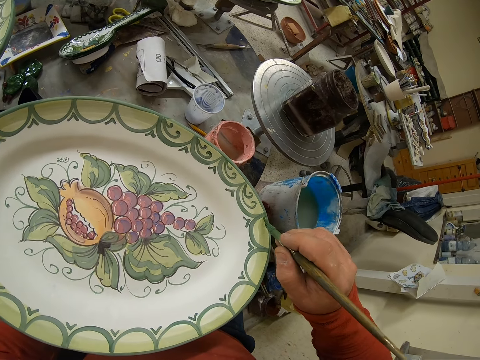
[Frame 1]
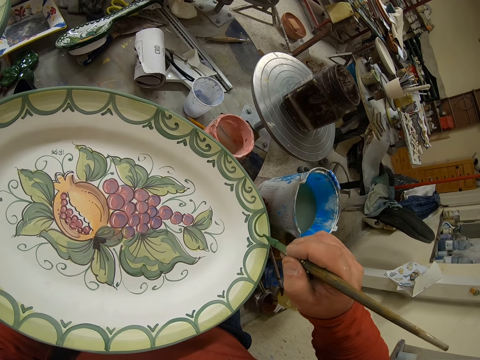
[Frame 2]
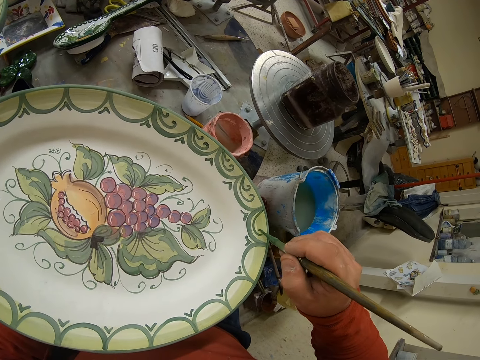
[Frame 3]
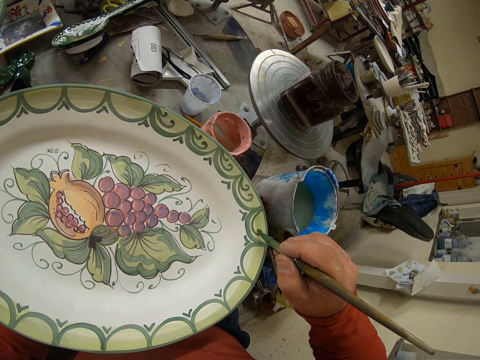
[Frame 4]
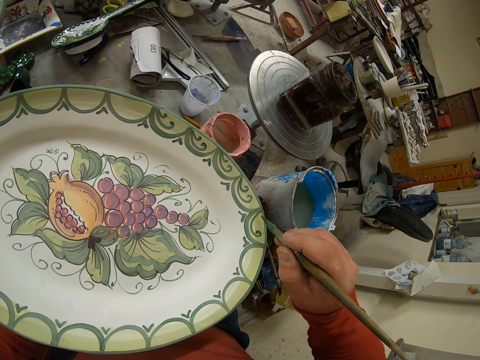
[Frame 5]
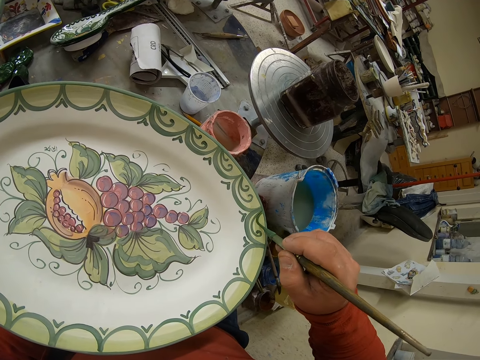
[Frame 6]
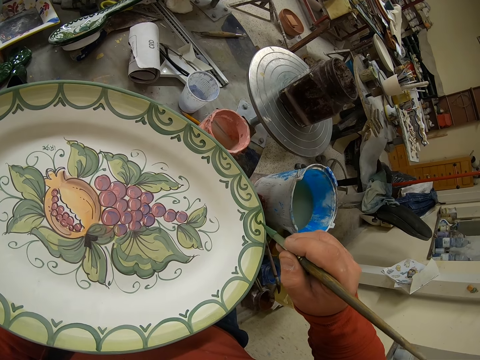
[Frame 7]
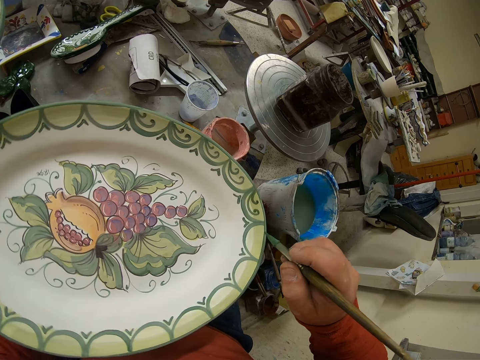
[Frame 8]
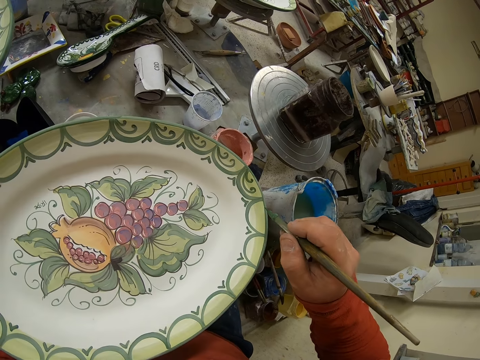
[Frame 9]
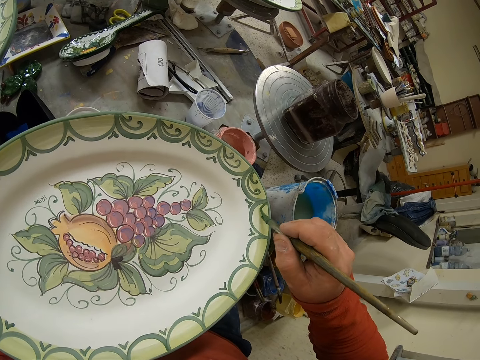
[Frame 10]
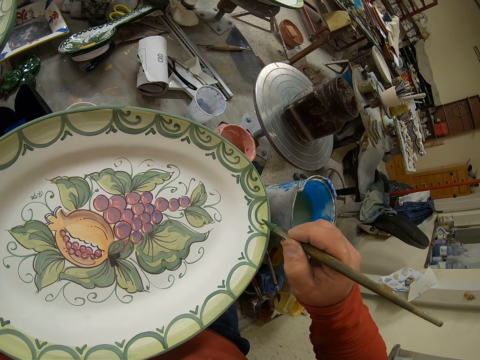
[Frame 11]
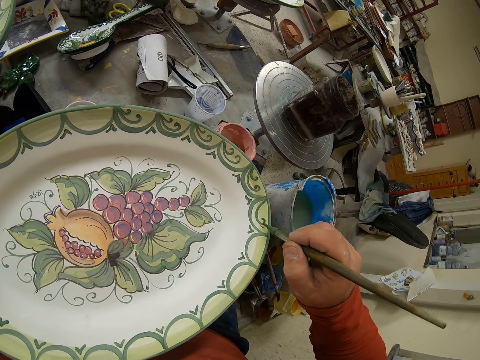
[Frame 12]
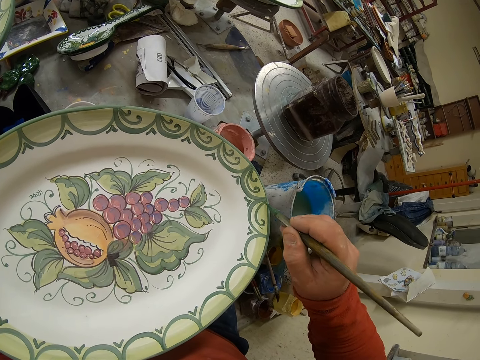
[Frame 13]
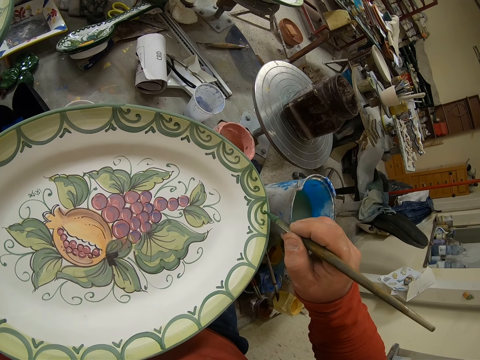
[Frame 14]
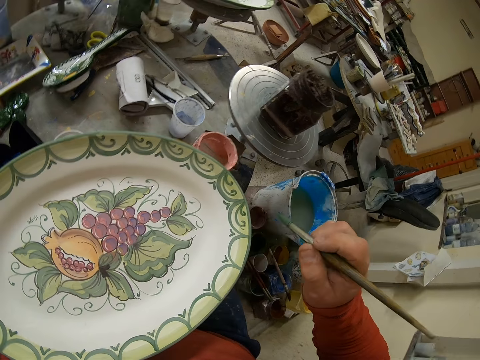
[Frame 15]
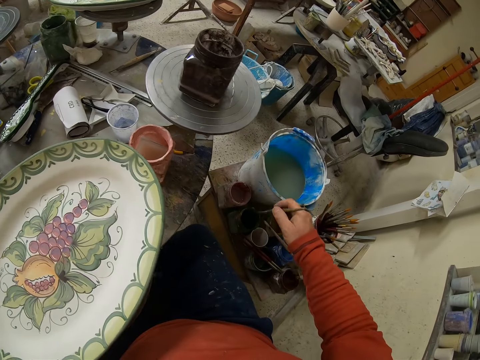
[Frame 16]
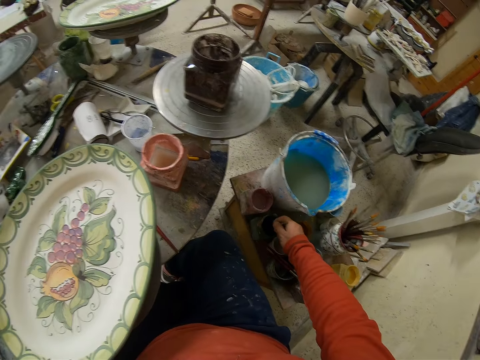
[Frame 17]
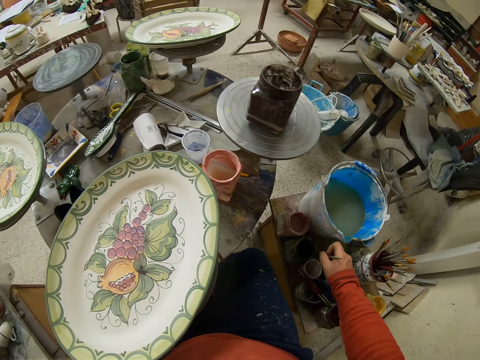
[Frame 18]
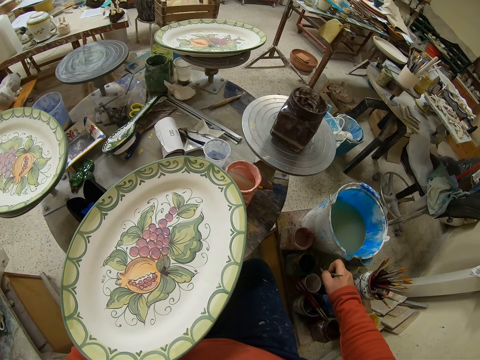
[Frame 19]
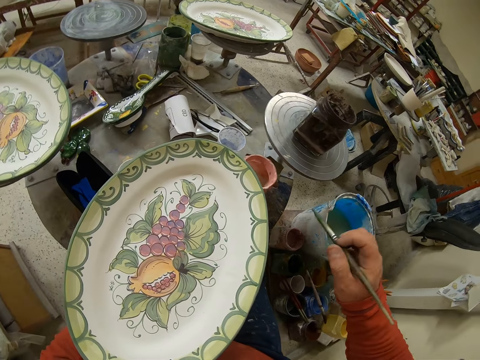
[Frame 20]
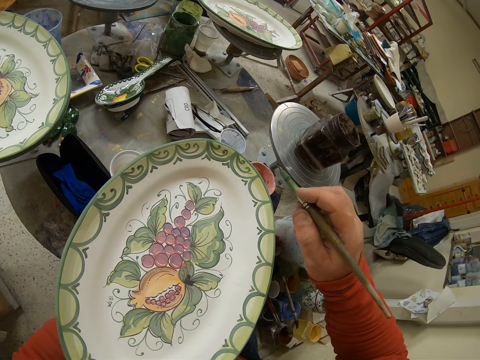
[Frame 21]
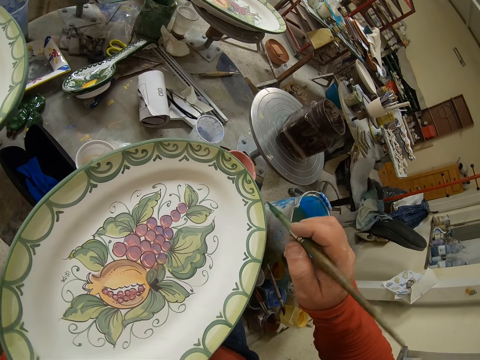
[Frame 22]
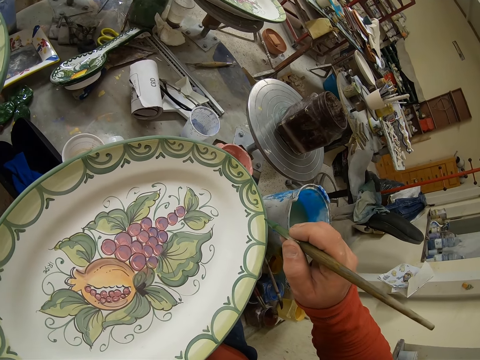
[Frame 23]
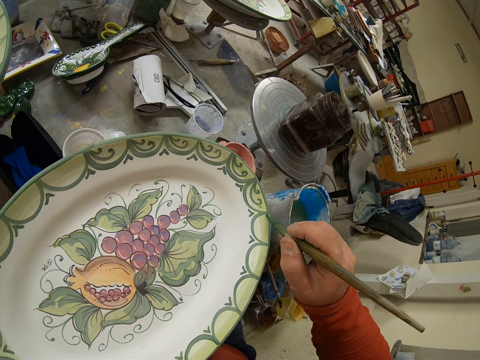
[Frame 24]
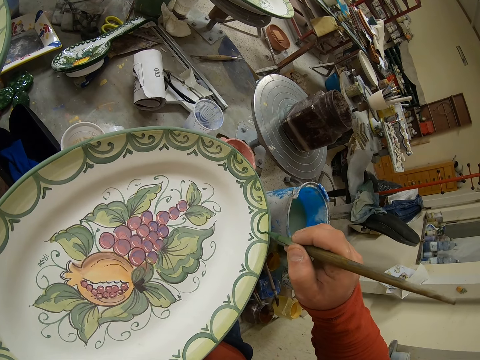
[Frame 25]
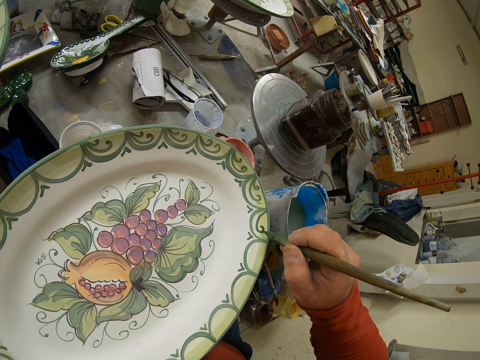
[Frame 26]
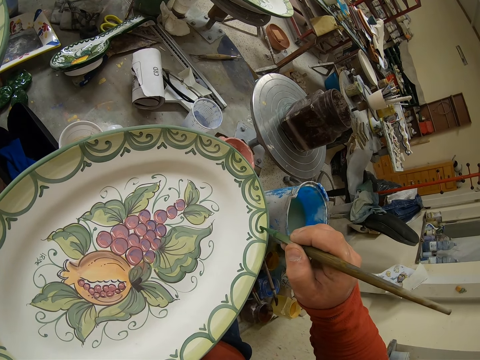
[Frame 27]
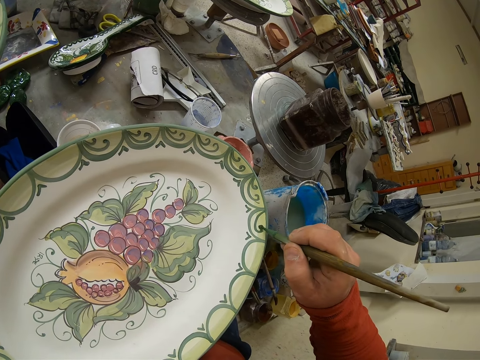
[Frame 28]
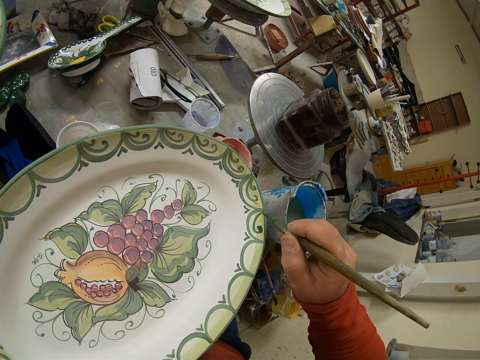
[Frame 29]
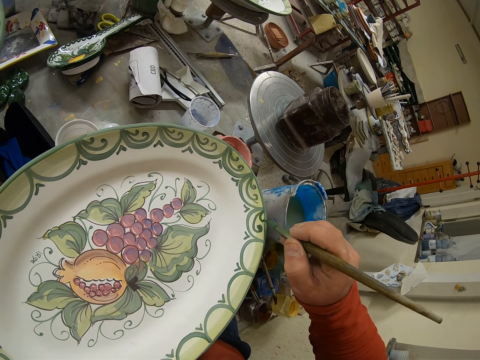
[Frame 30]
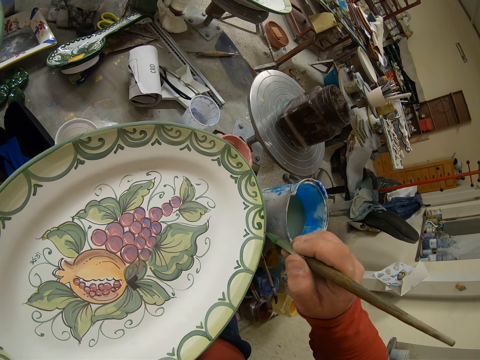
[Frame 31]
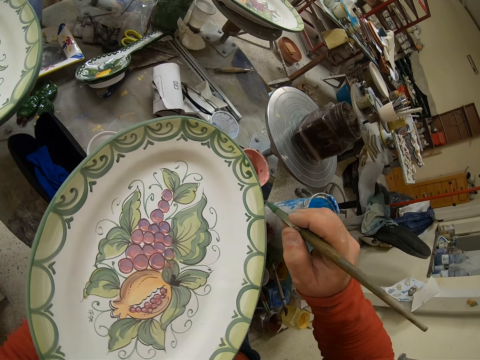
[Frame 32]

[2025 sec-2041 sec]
The camera wearer paints the tray. They dip the brush in the paint. They paint the tray.

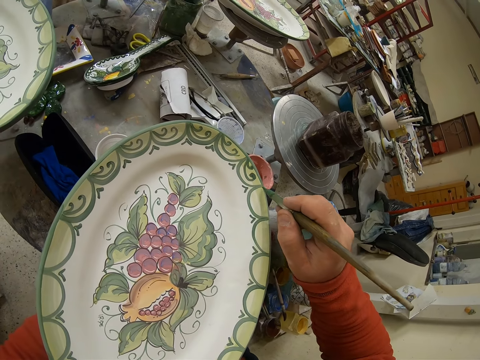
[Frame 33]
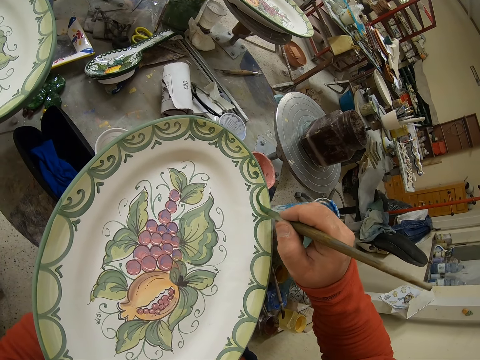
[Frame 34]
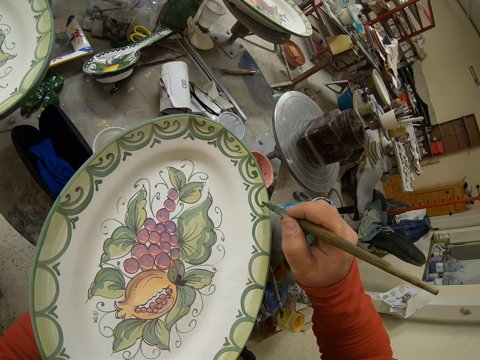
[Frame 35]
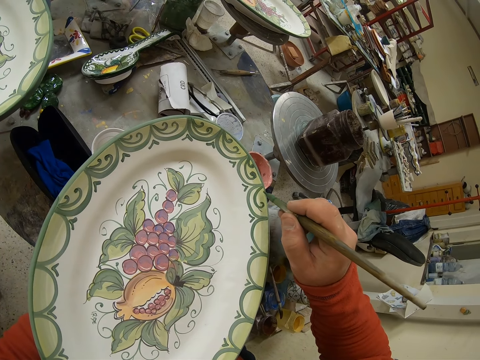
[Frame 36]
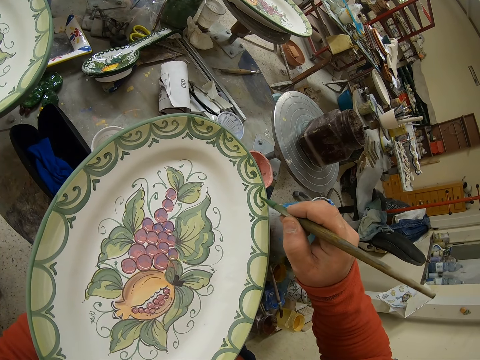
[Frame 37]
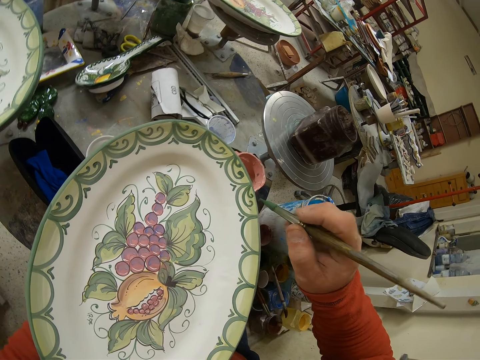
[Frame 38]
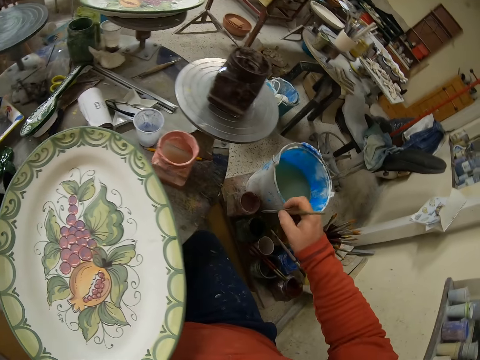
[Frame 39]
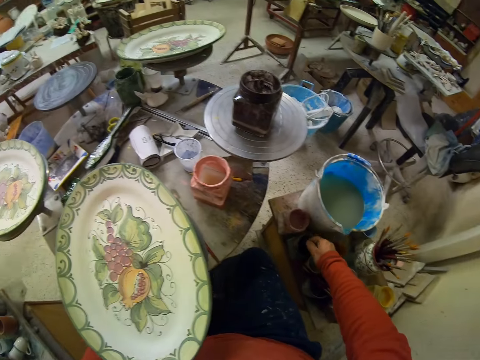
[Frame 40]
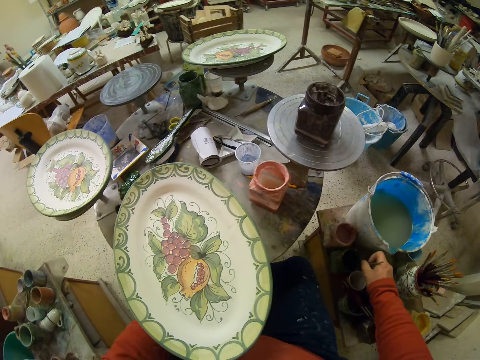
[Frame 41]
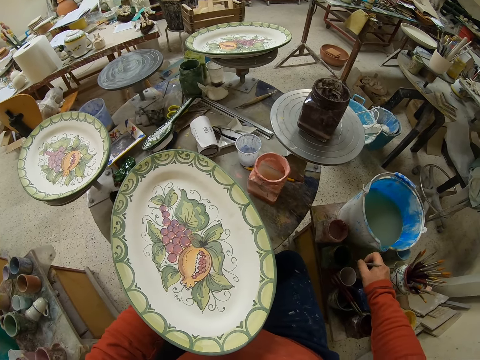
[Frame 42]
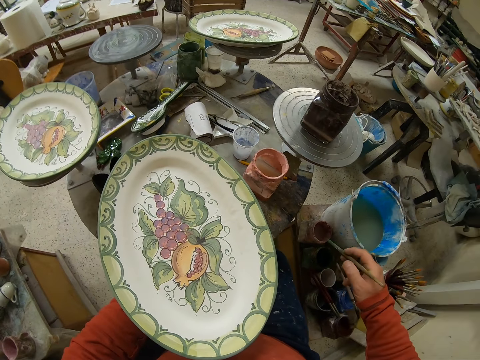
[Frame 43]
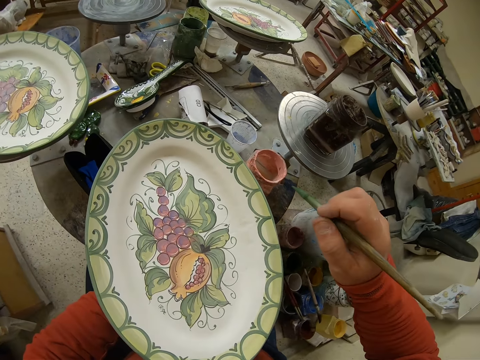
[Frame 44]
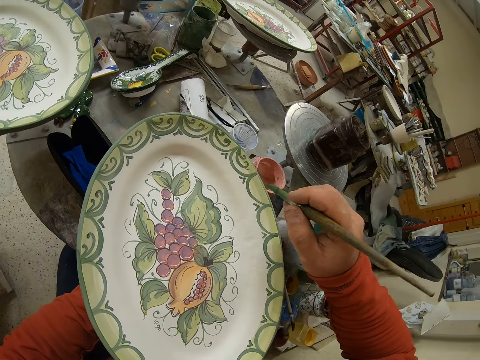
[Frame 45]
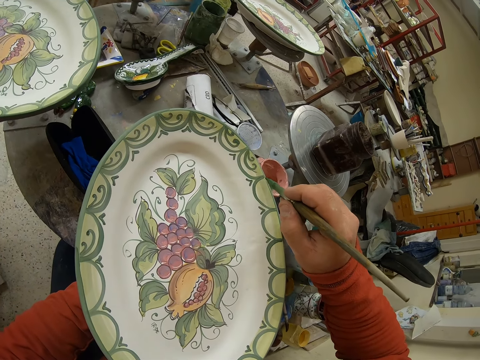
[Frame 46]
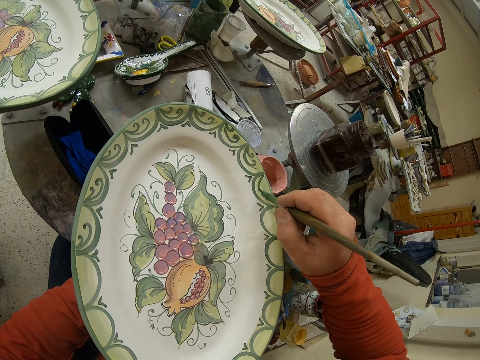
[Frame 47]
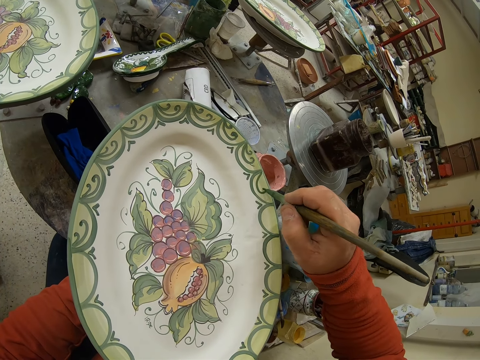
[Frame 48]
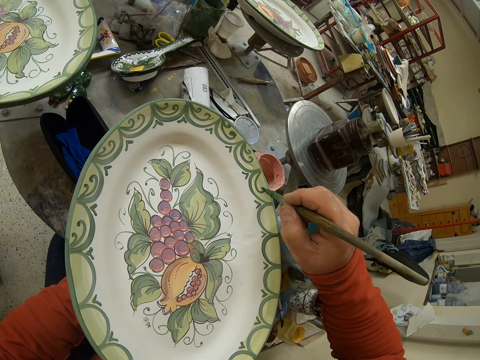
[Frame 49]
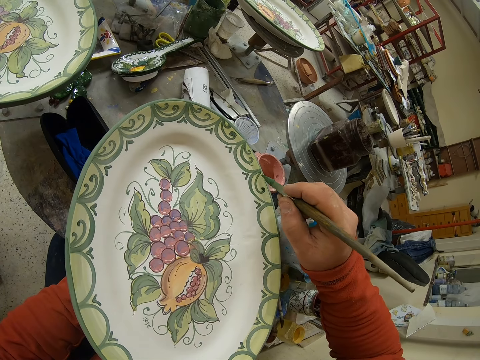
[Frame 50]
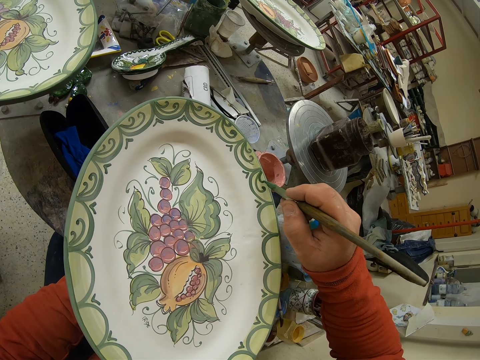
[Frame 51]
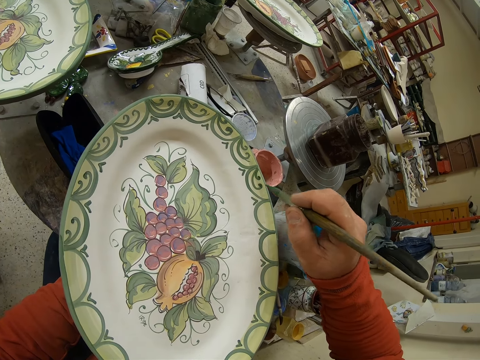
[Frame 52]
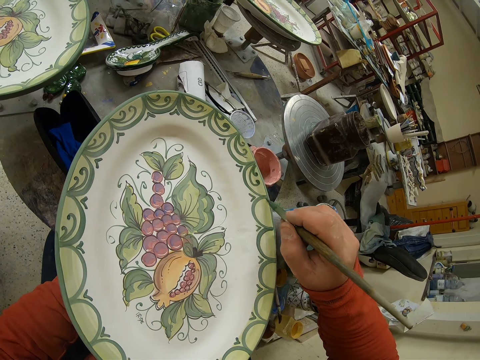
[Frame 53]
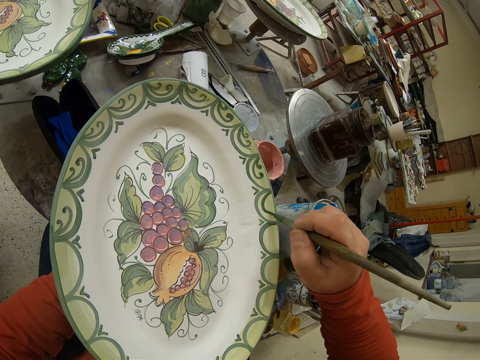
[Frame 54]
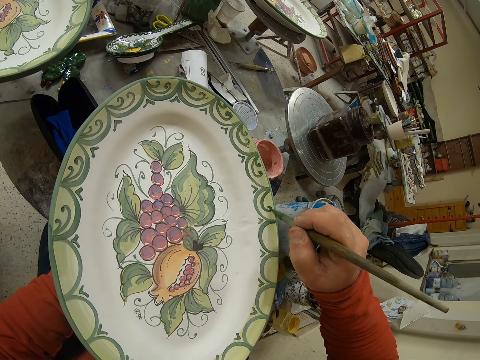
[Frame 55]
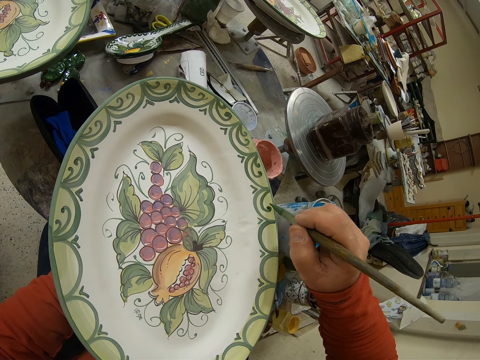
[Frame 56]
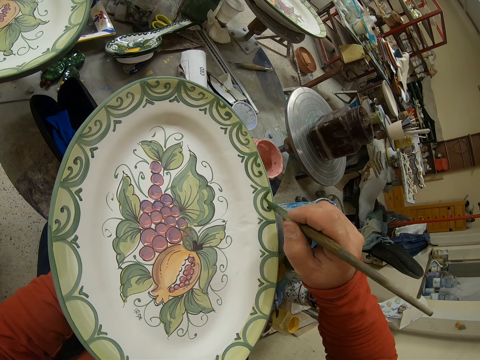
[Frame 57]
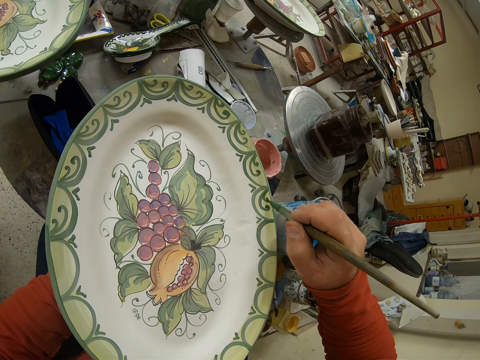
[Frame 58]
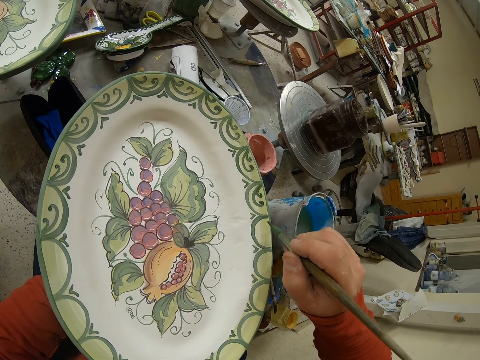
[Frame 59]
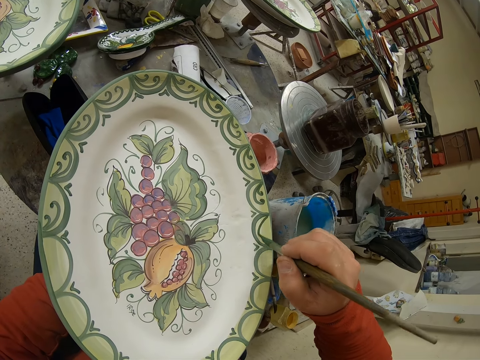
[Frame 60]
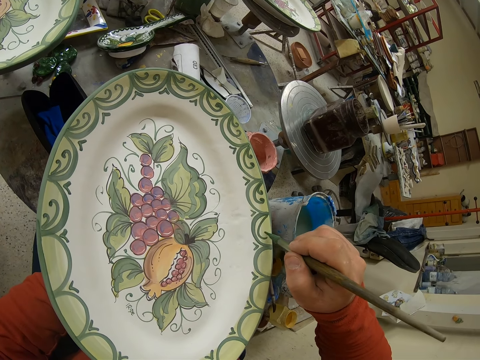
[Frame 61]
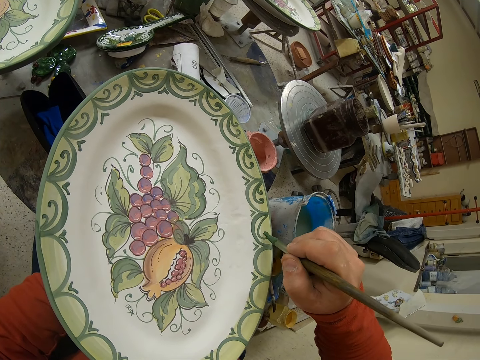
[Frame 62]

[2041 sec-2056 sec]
The camera wearer dips the brush in the paint. They paint the tray.
